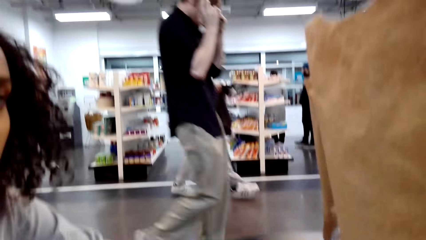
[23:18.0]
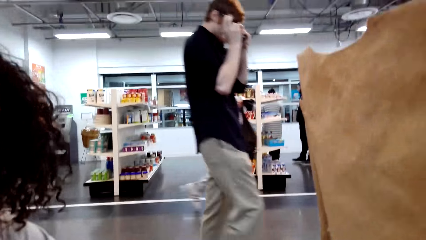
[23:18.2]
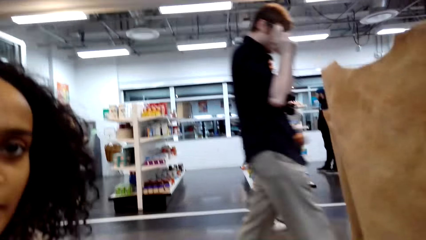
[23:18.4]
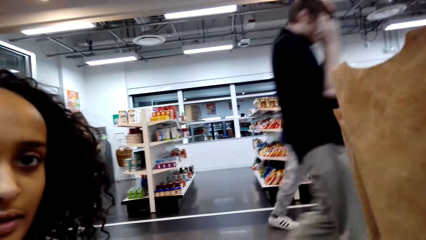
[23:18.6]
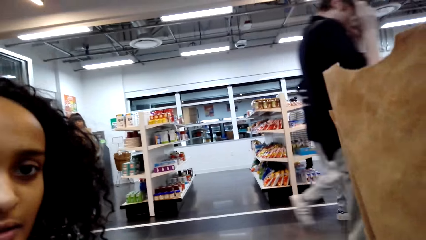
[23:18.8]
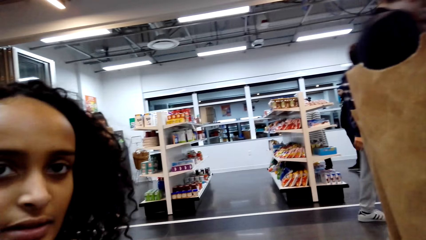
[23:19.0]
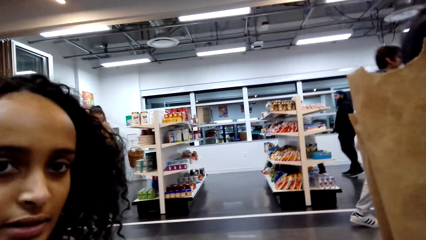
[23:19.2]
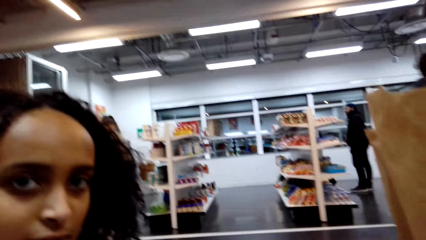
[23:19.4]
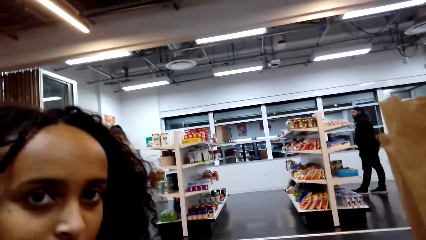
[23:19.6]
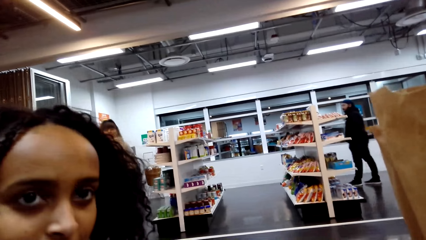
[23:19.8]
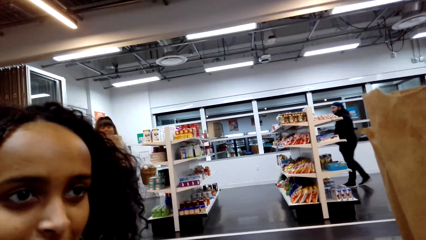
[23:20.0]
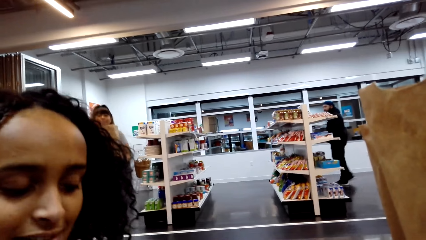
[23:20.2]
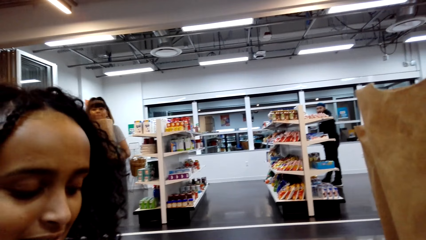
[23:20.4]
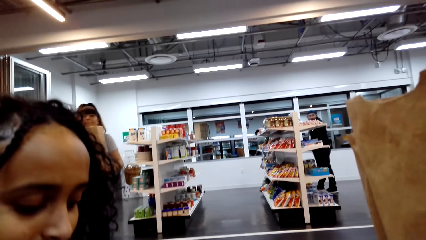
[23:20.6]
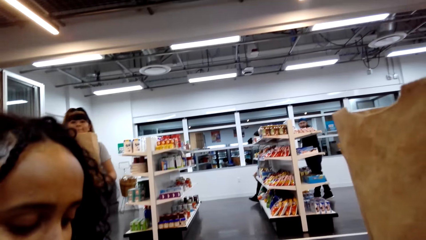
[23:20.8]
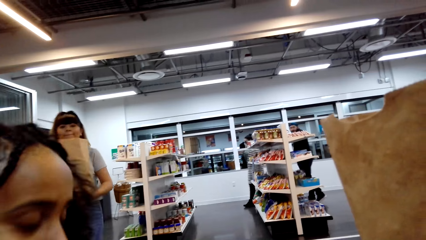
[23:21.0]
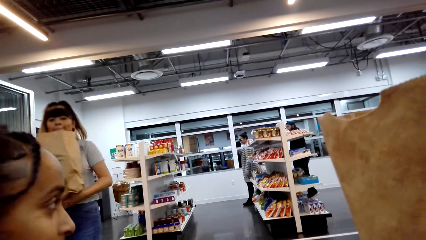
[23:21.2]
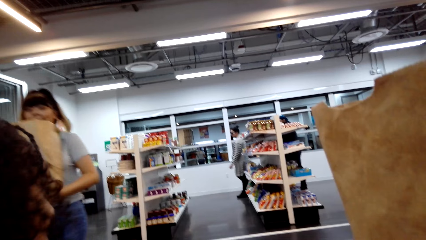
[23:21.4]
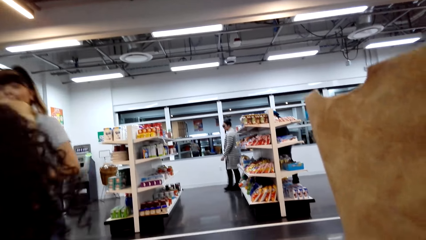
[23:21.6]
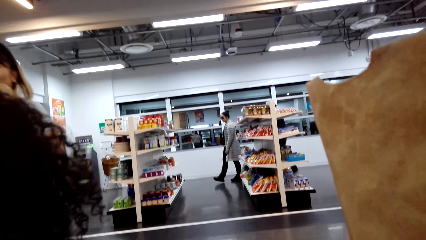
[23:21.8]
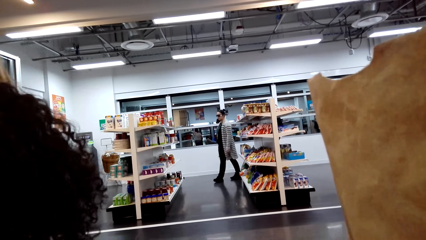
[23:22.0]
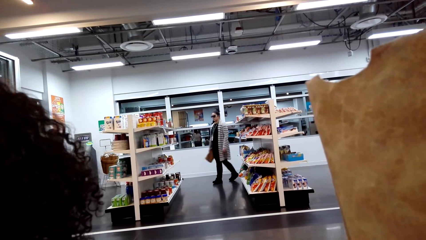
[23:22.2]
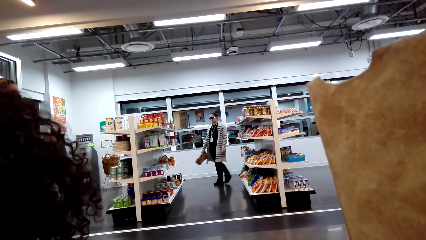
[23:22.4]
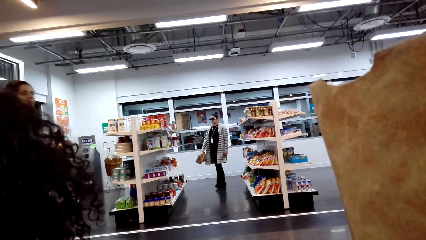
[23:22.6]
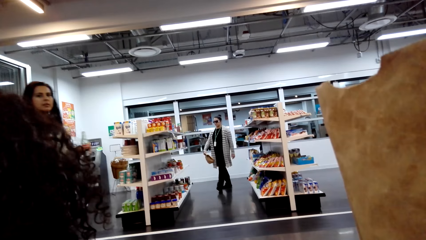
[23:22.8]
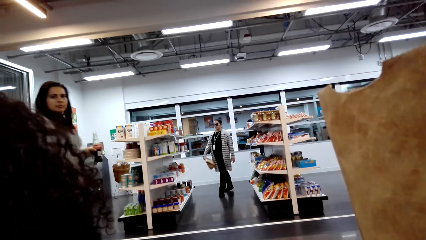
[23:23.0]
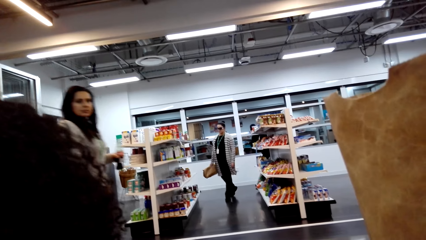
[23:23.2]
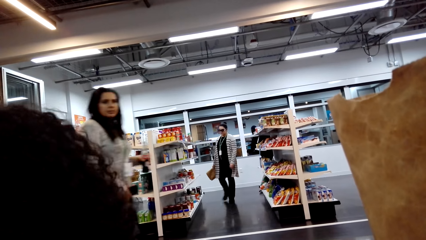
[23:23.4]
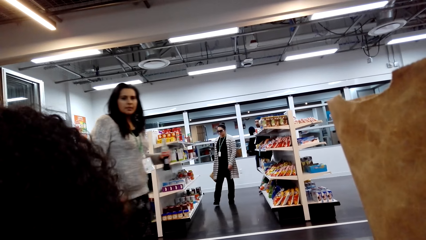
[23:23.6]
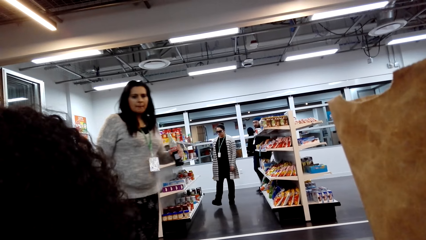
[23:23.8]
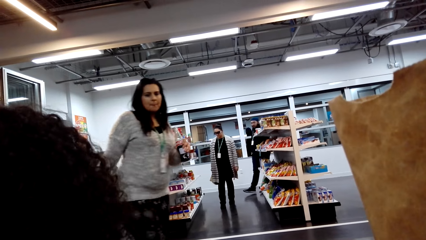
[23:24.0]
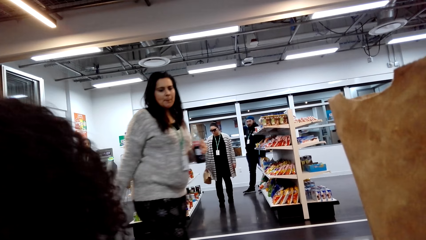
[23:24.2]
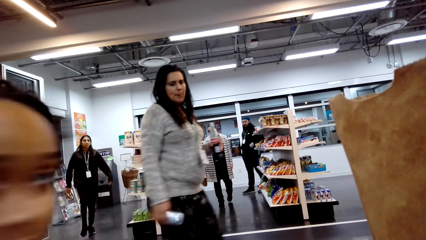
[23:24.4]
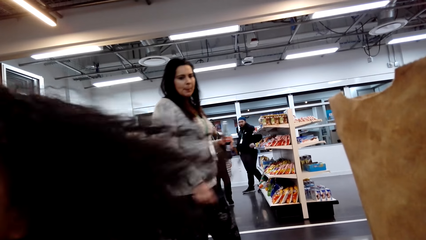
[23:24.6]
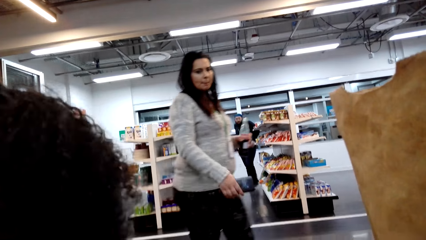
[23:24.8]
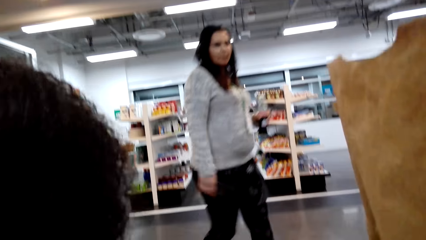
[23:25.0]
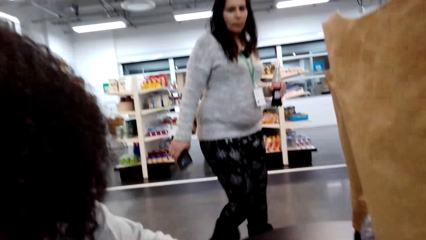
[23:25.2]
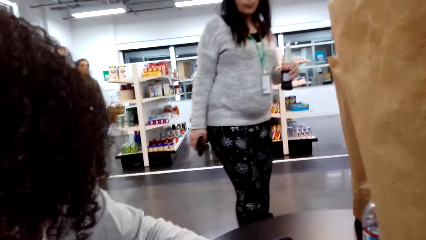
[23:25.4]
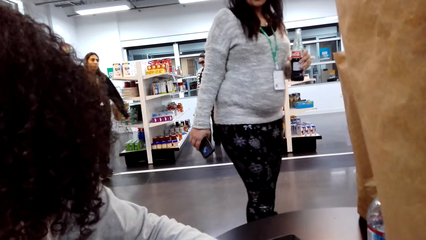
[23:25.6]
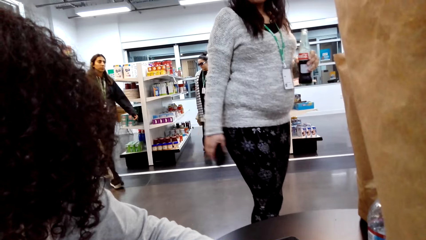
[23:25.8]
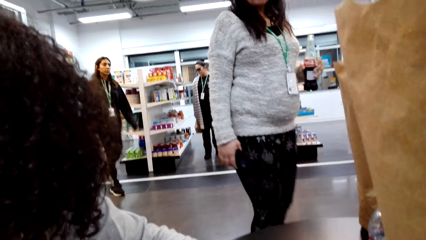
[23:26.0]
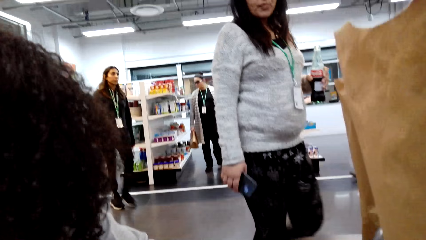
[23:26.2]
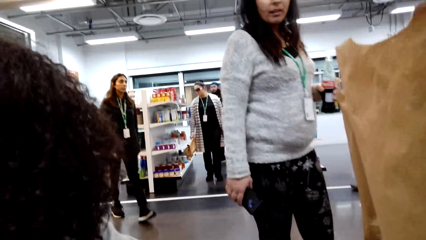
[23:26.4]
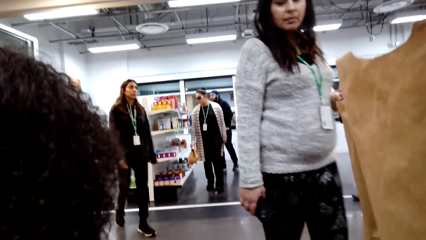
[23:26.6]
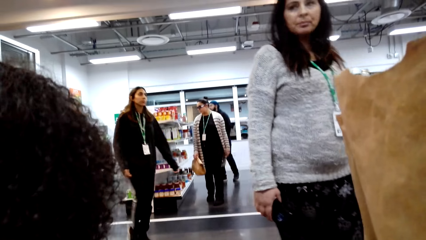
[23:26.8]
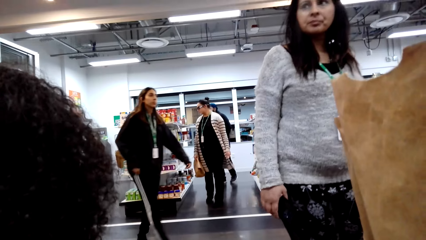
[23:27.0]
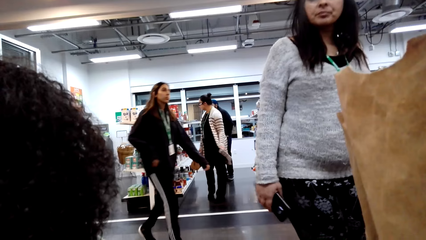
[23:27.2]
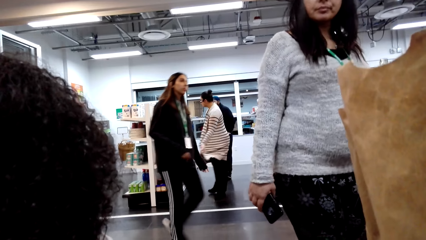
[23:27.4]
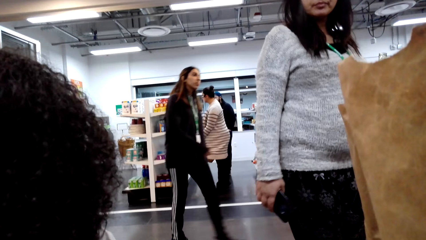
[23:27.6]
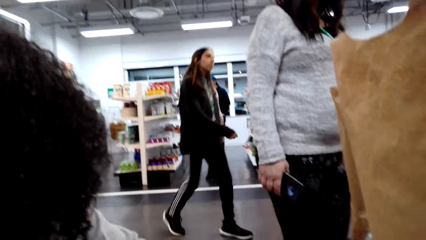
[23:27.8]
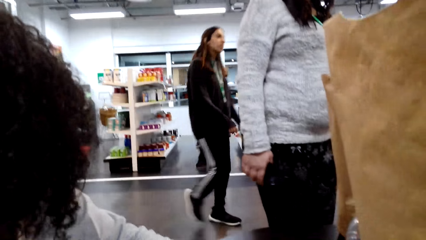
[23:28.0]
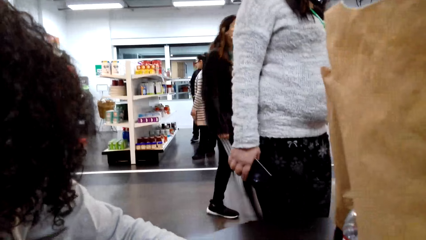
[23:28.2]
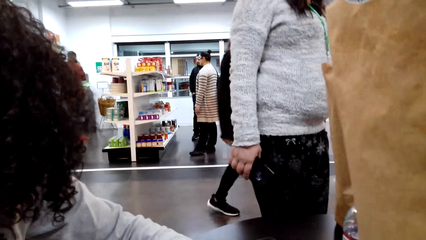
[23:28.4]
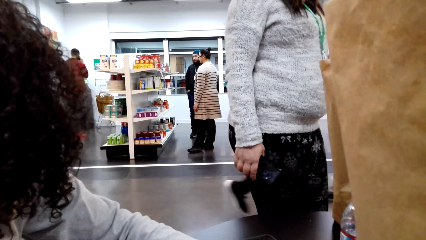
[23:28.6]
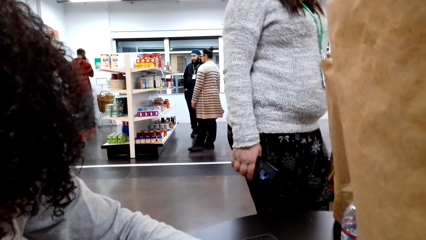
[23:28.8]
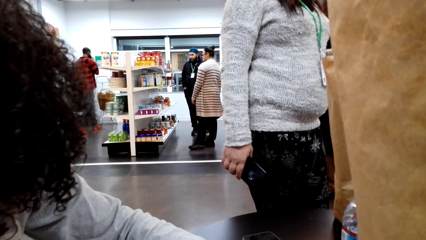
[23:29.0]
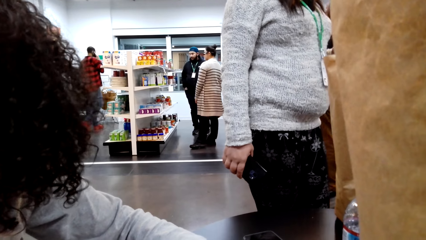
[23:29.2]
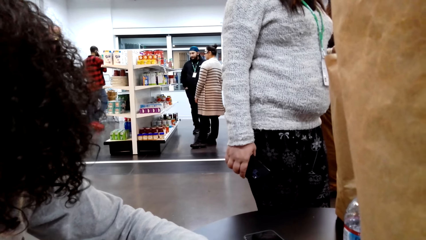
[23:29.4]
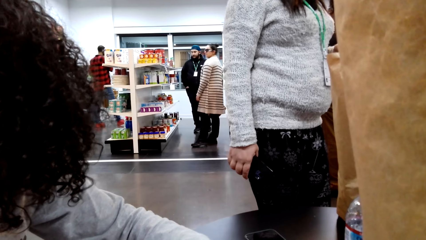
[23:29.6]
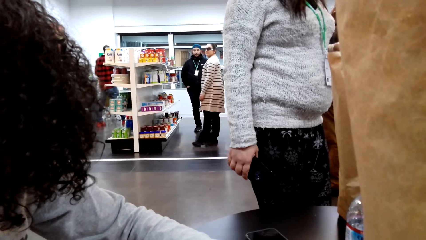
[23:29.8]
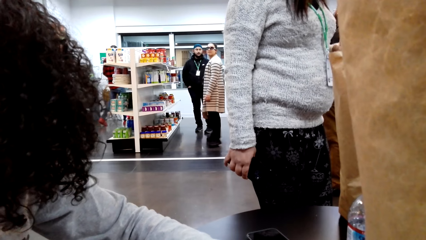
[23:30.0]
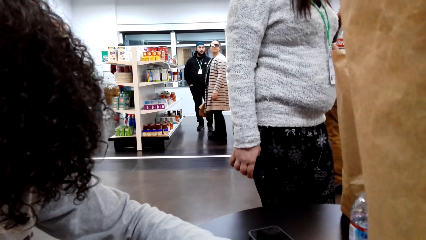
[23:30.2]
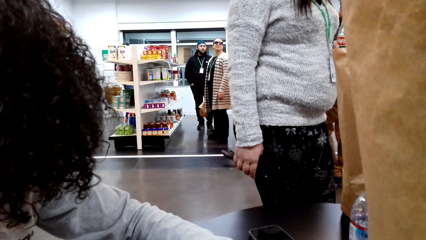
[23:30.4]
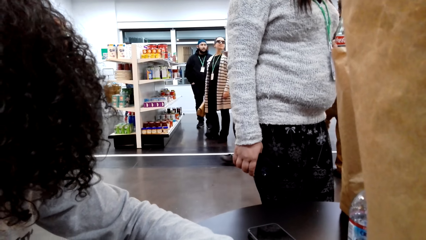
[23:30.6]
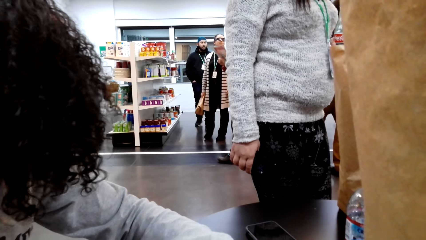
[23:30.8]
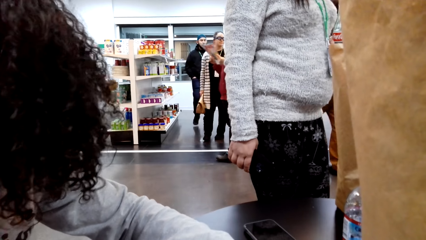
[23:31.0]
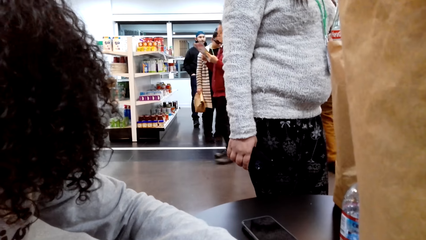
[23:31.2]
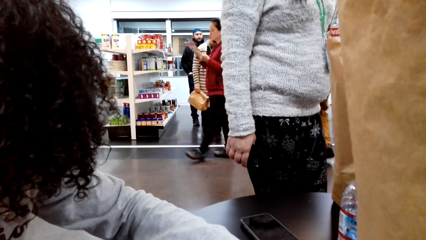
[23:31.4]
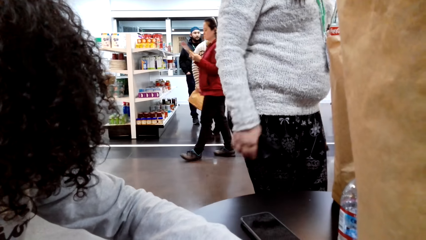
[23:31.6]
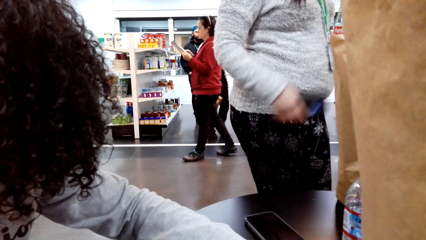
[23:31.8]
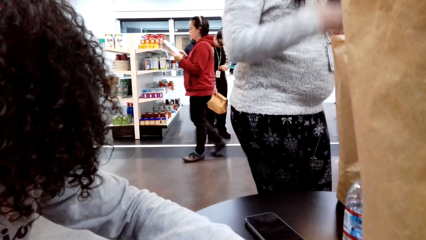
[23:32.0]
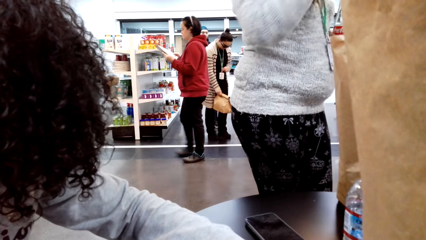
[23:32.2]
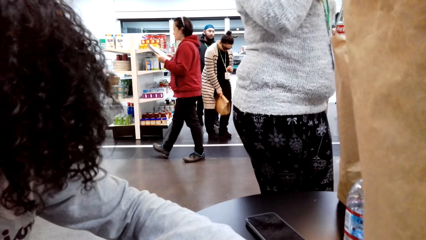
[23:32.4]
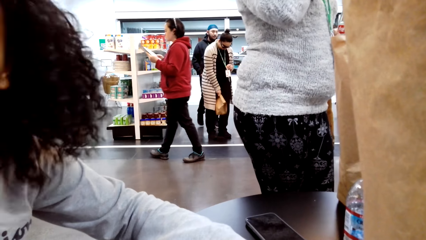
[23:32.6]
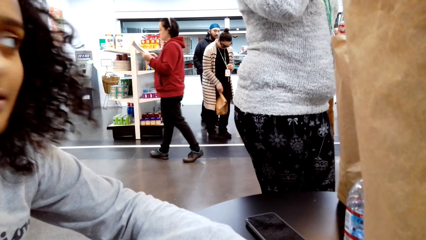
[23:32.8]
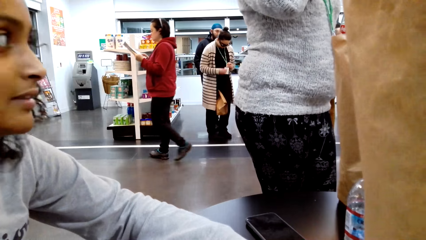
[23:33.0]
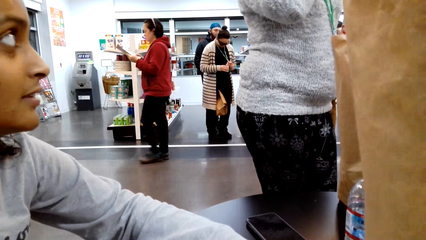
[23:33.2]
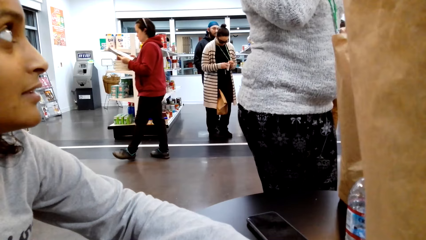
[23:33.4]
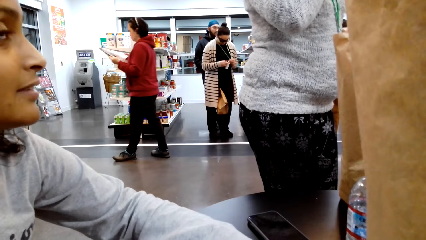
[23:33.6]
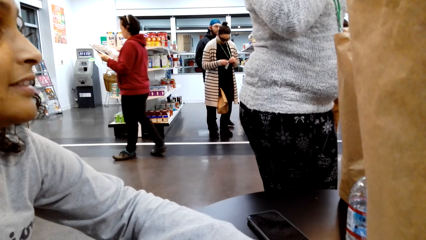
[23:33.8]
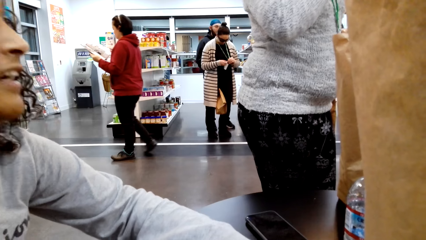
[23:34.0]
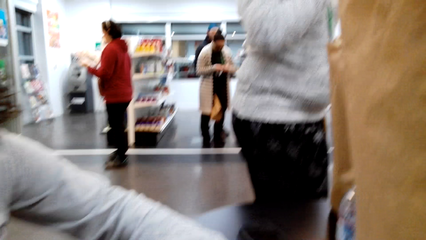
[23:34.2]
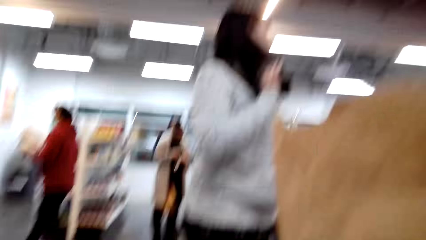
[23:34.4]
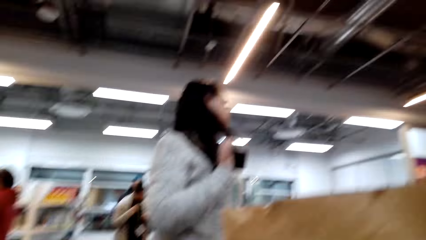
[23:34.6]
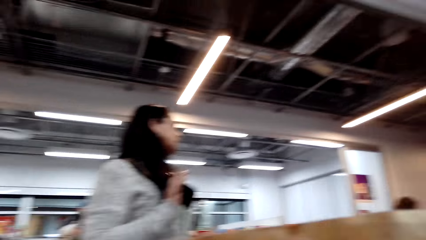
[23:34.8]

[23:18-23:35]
A lady walks. The camera wearer looks around. Another lady turns. The first lady stops and moves her right hand.
